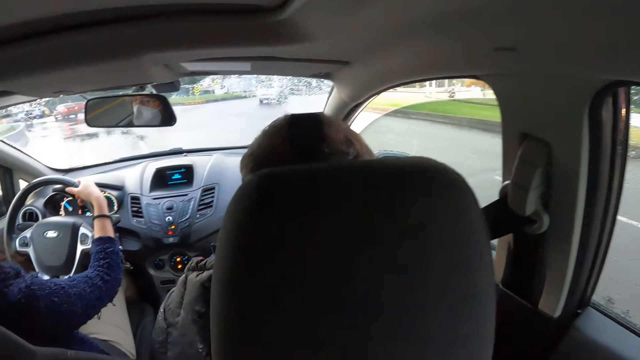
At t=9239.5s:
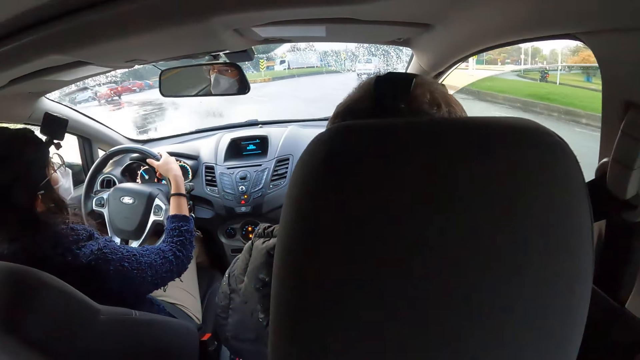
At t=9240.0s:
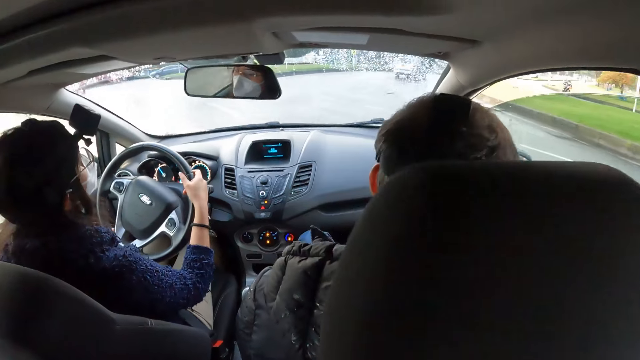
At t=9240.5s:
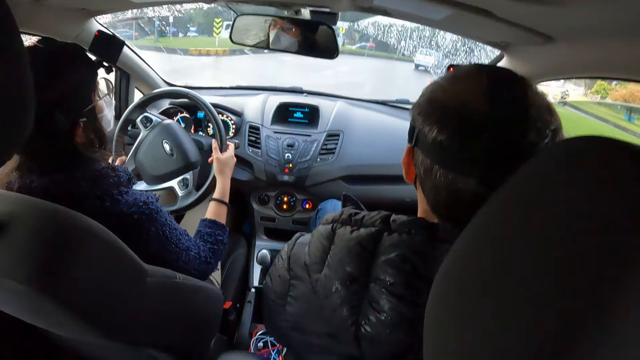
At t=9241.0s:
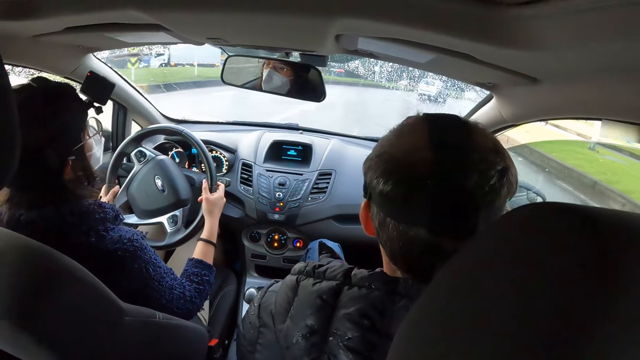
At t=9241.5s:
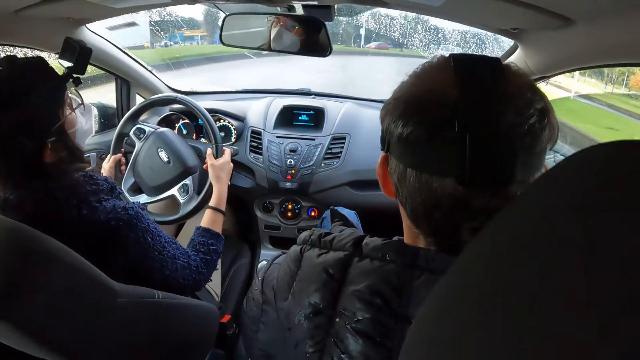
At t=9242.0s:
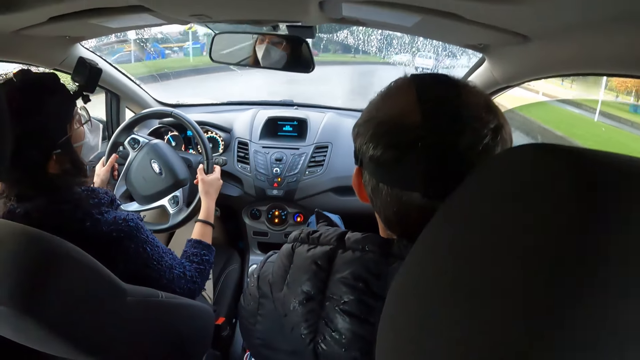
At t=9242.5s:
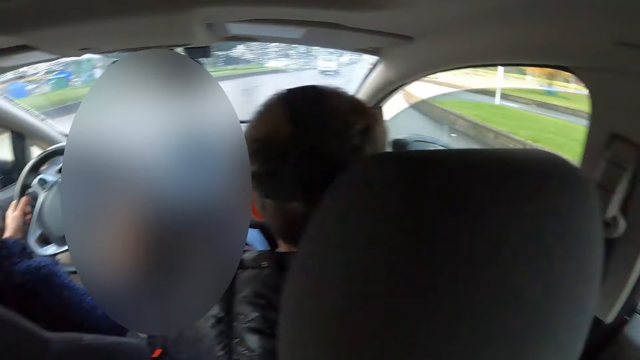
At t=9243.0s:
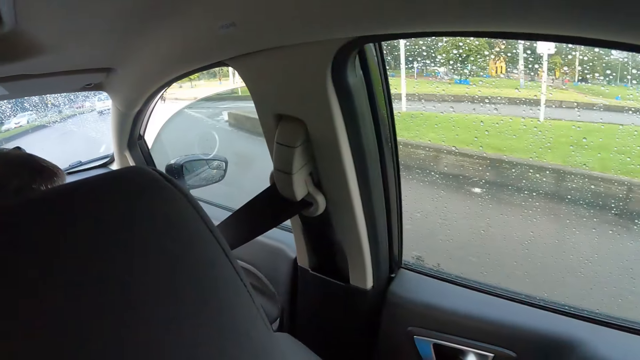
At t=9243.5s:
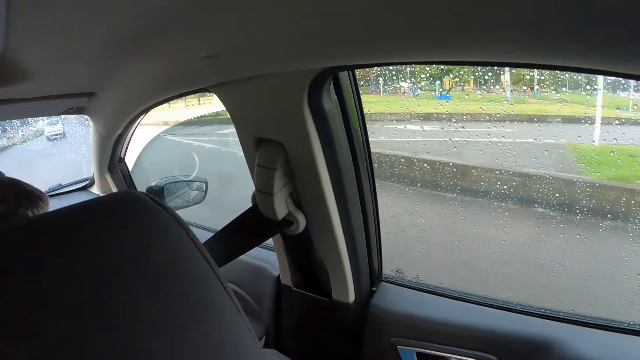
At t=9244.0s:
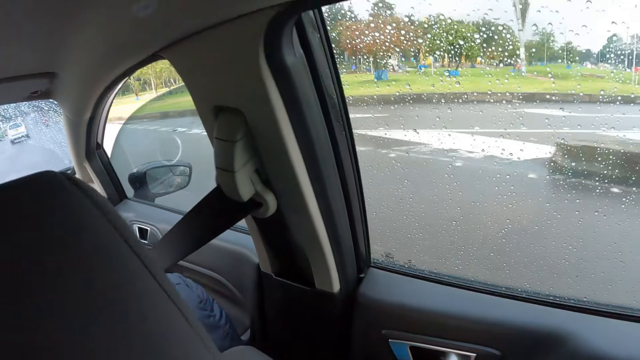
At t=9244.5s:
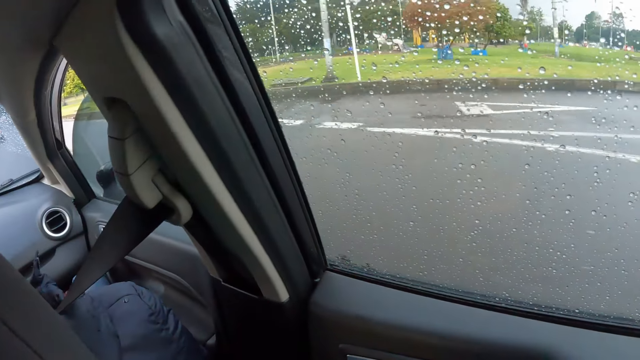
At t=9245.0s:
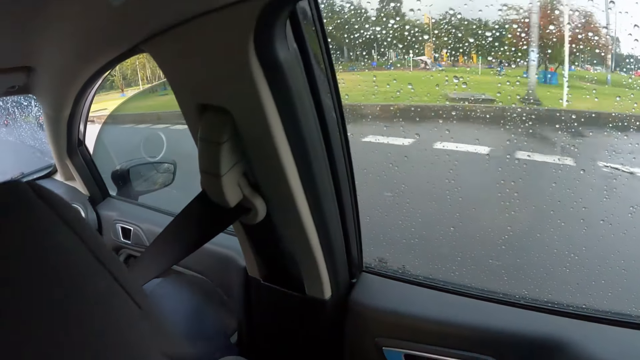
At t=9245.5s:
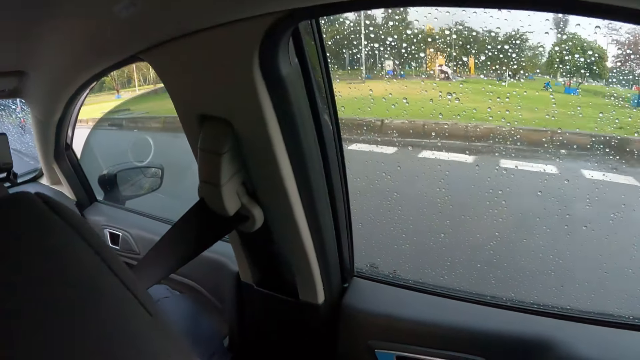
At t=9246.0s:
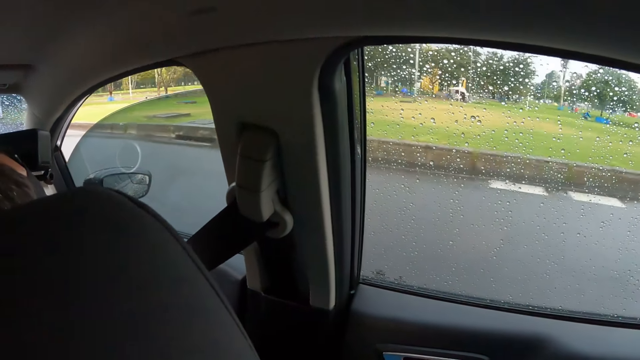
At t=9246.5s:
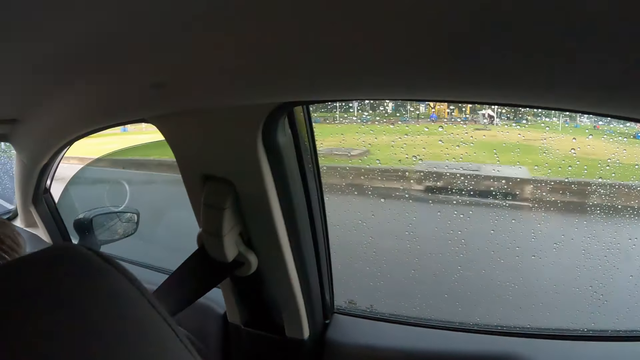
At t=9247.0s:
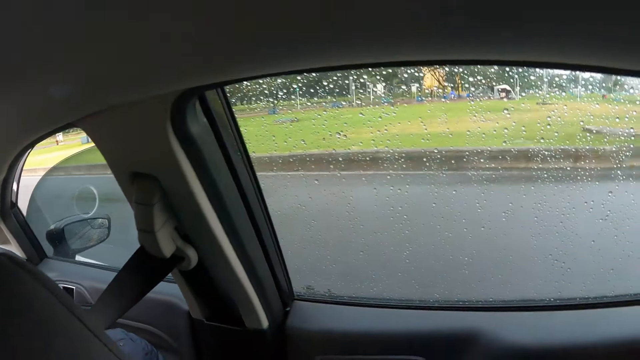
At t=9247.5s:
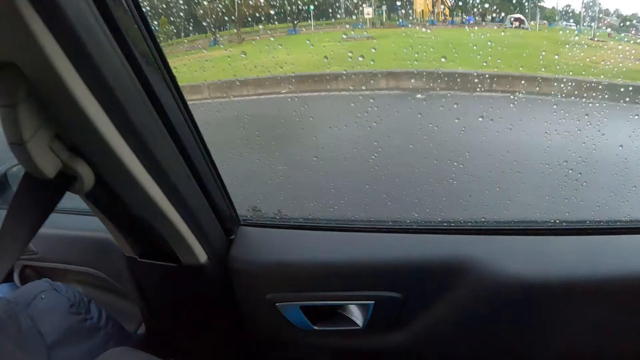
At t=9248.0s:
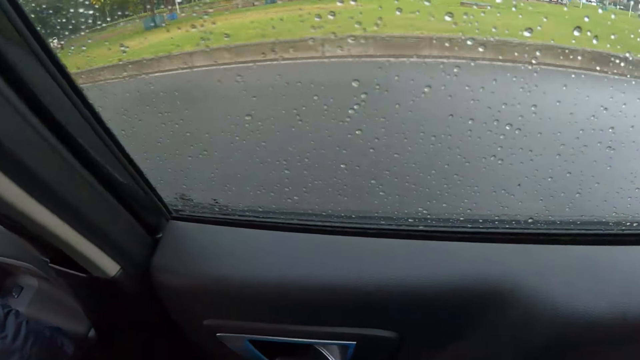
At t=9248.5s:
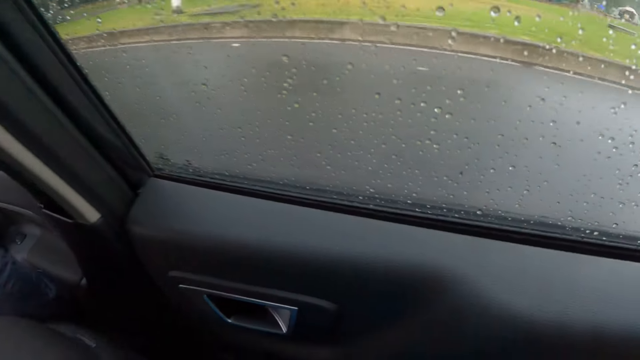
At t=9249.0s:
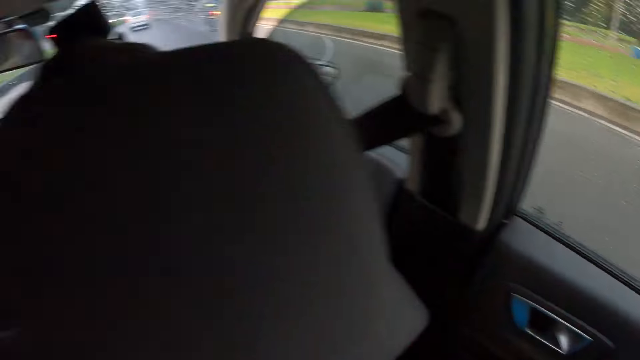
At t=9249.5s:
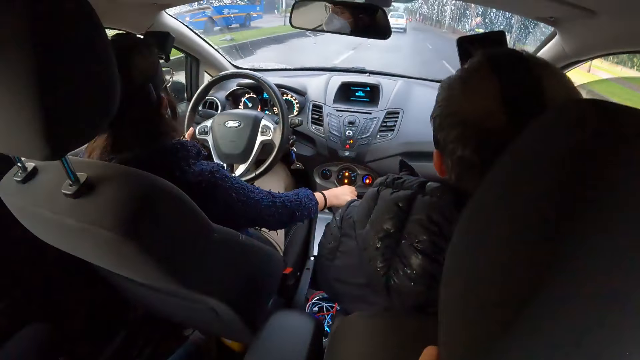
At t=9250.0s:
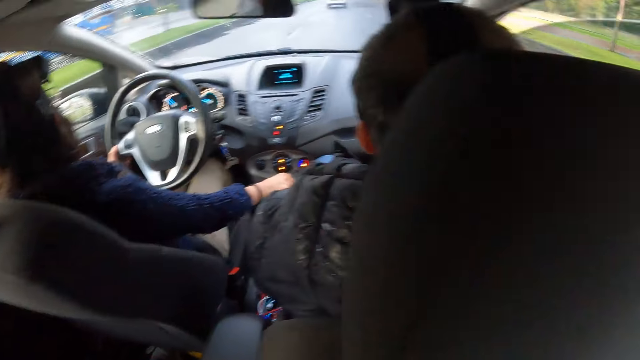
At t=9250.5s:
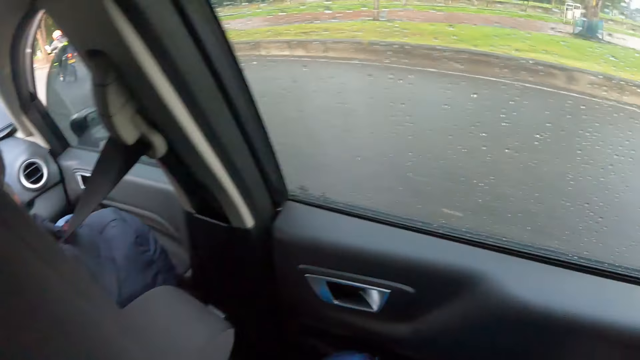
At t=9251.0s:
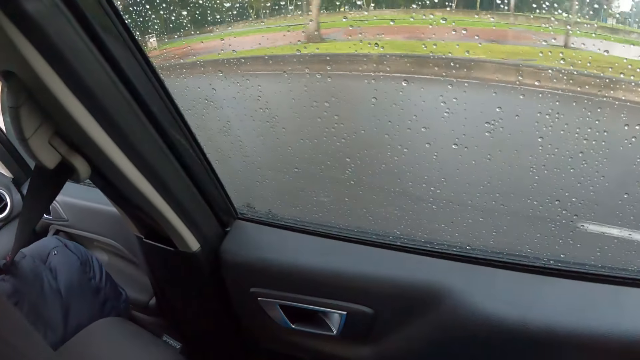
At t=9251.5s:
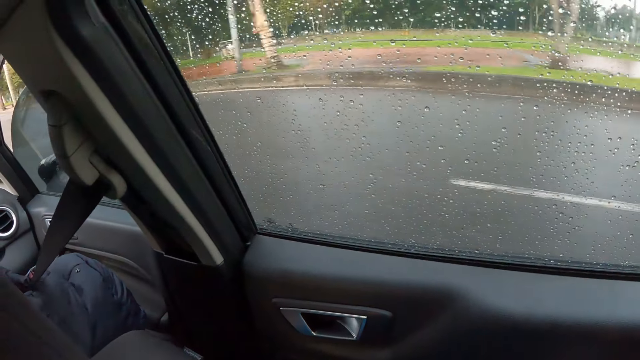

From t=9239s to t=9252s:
The camera wearer looks around. The woman operates the gear in the car with her right hand.

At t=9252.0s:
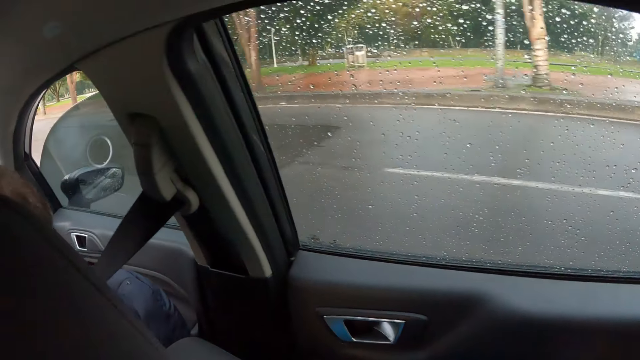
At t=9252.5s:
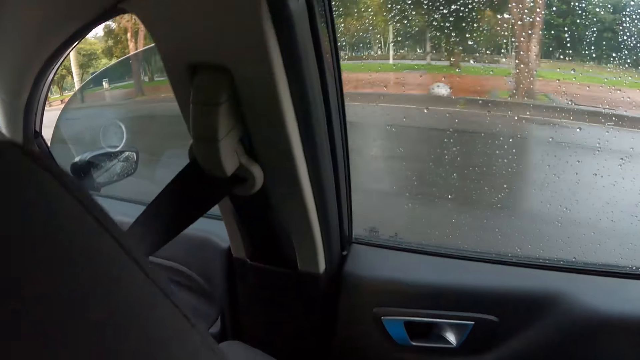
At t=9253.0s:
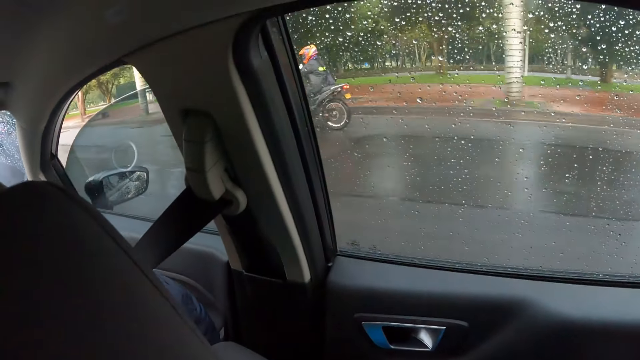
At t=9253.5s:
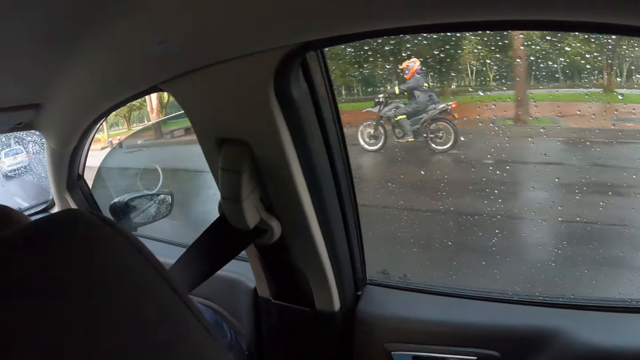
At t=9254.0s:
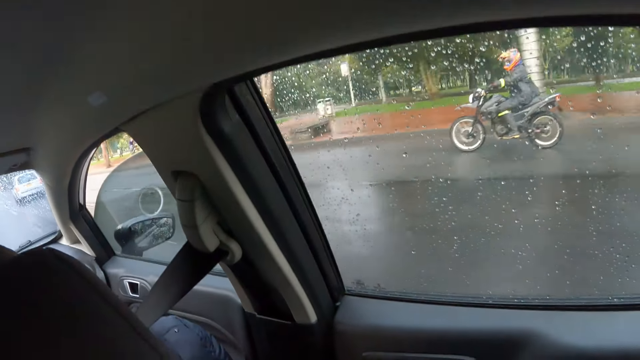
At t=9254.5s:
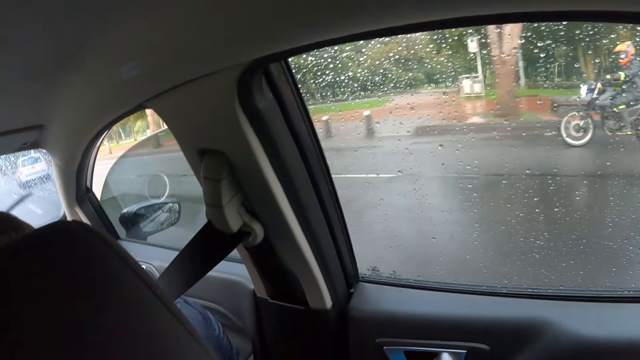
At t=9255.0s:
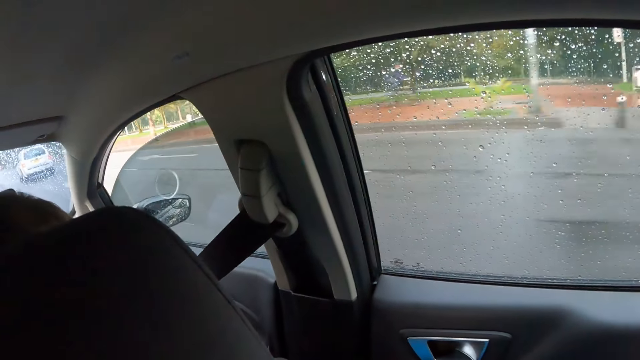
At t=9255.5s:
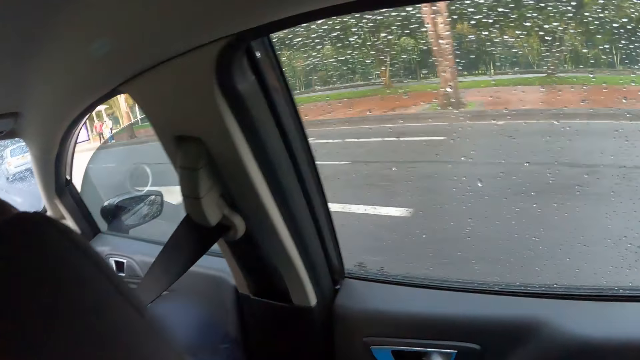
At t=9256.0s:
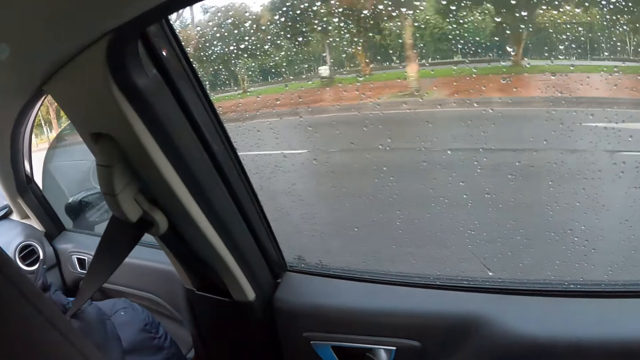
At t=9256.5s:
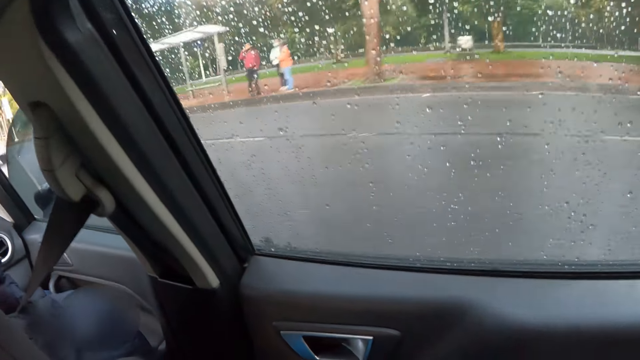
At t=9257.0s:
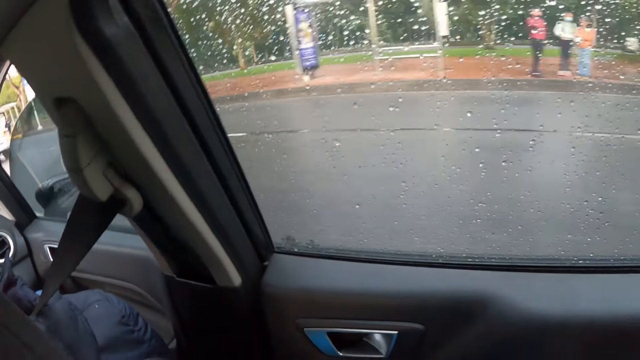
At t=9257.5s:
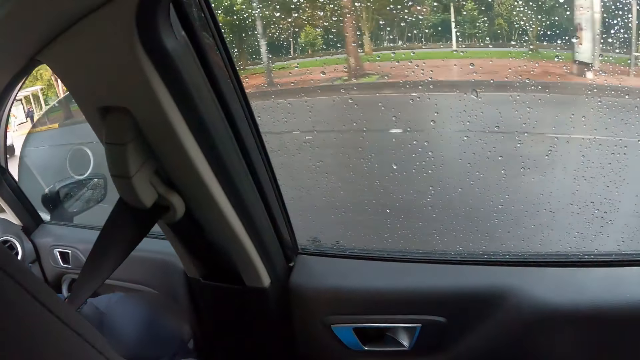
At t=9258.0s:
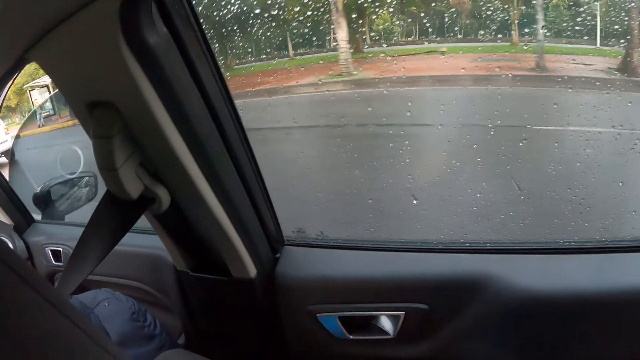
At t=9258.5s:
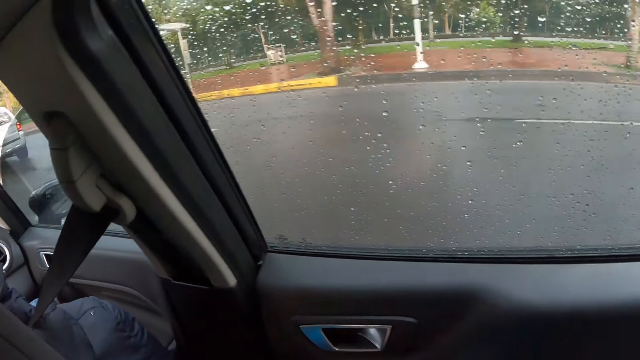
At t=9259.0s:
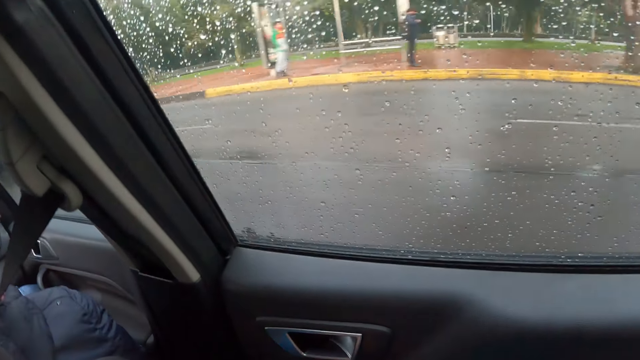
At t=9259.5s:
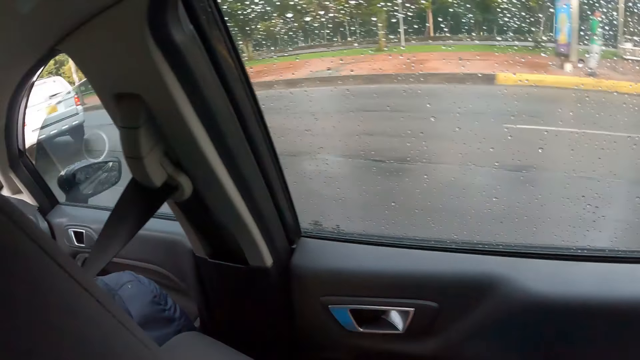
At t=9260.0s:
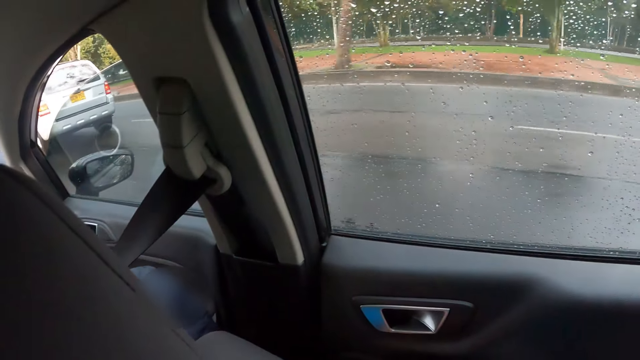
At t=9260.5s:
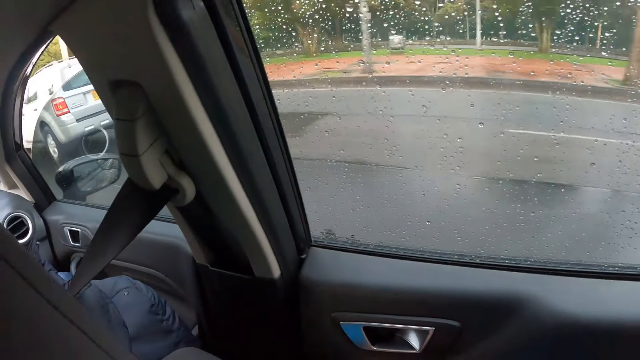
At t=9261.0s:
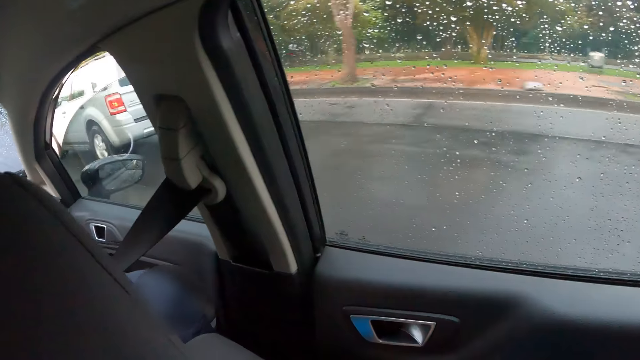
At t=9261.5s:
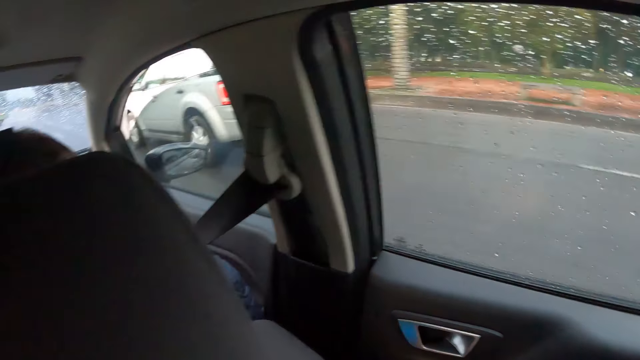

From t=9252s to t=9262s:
A man rides a bike. The camera wearer looks around.
